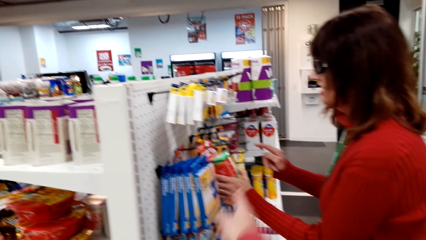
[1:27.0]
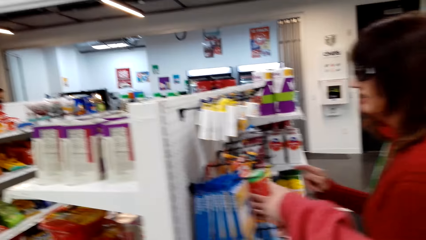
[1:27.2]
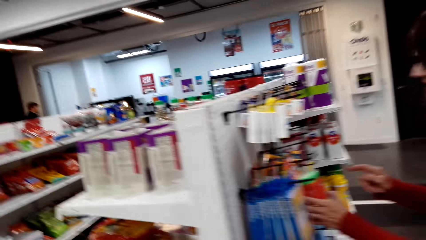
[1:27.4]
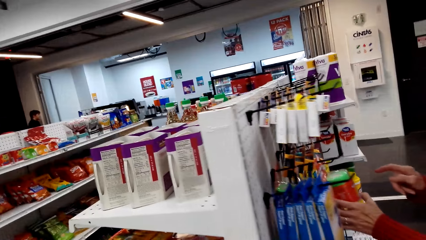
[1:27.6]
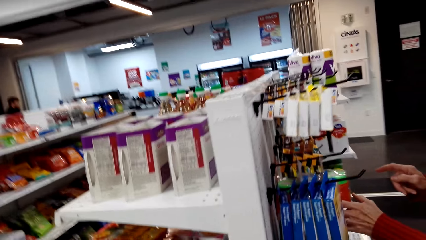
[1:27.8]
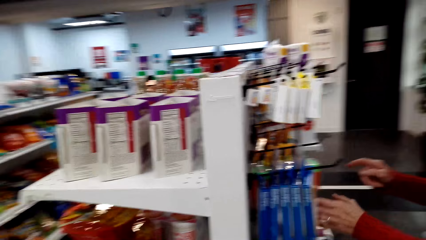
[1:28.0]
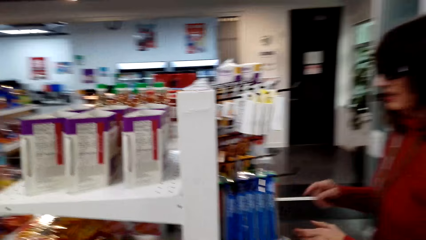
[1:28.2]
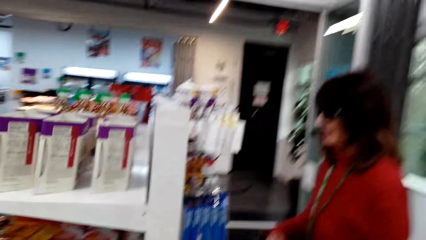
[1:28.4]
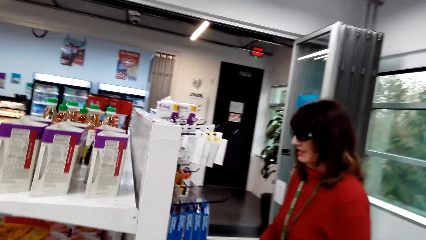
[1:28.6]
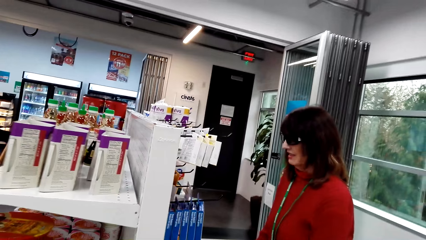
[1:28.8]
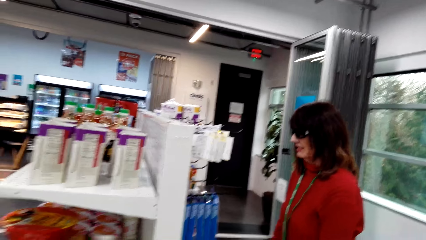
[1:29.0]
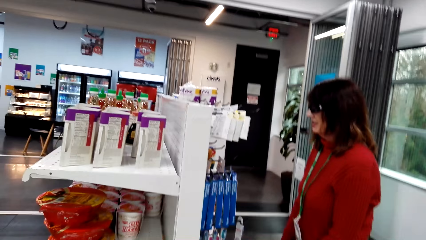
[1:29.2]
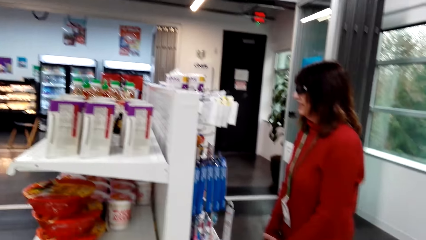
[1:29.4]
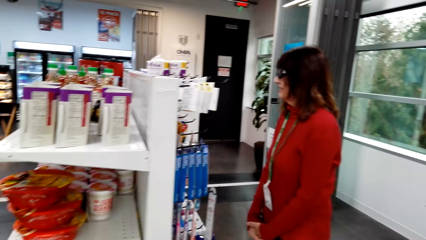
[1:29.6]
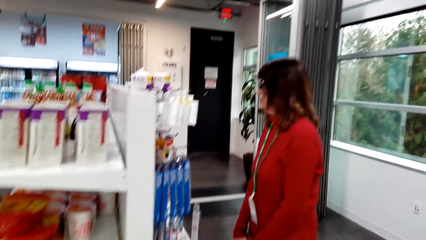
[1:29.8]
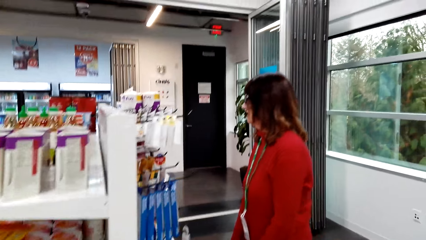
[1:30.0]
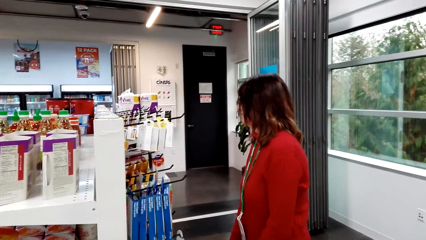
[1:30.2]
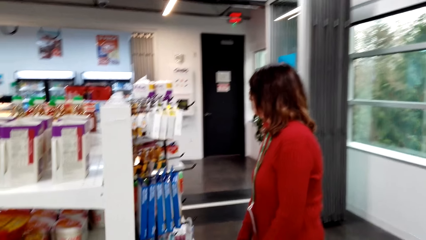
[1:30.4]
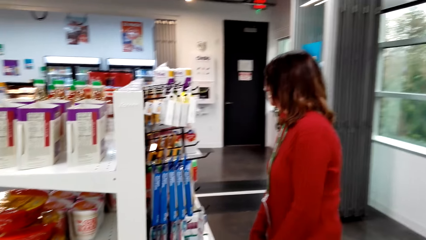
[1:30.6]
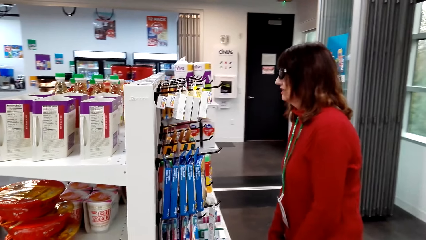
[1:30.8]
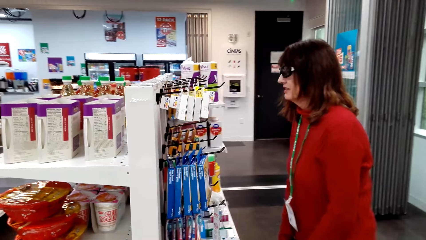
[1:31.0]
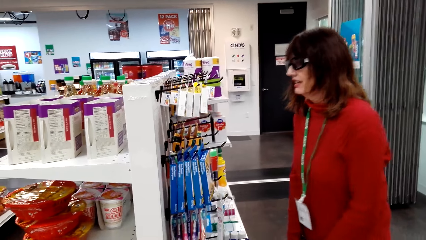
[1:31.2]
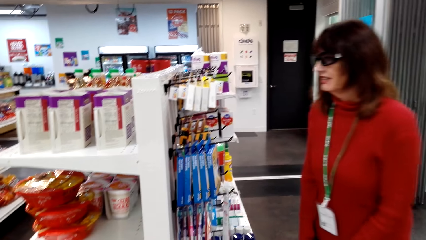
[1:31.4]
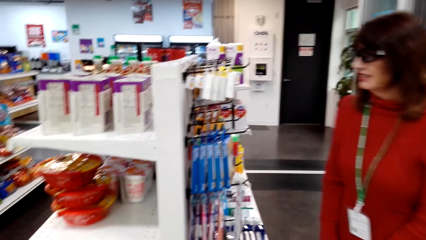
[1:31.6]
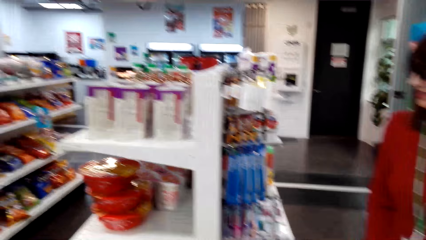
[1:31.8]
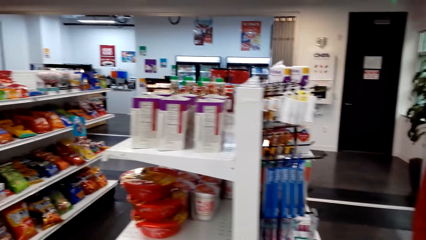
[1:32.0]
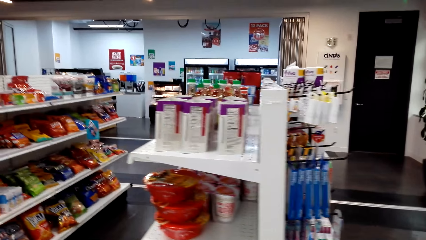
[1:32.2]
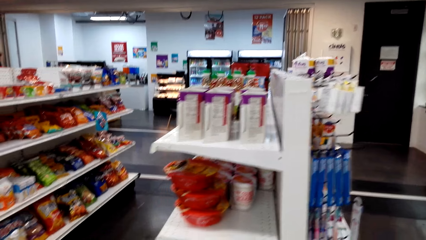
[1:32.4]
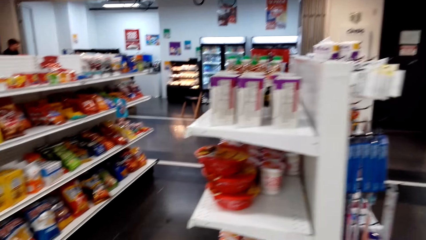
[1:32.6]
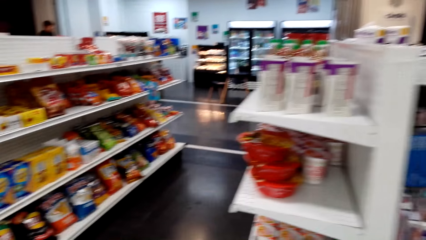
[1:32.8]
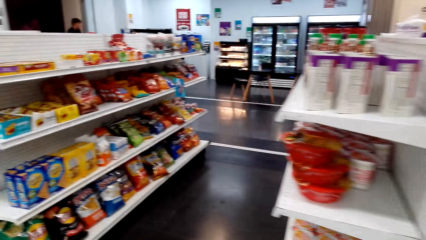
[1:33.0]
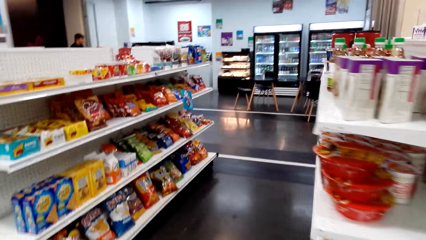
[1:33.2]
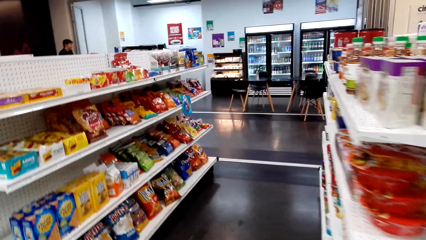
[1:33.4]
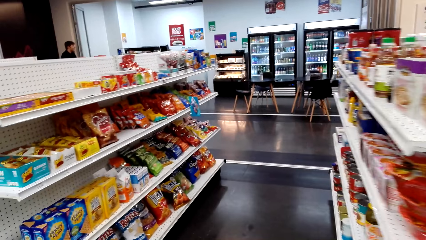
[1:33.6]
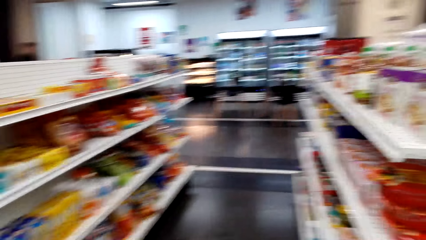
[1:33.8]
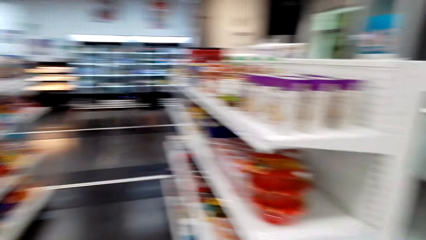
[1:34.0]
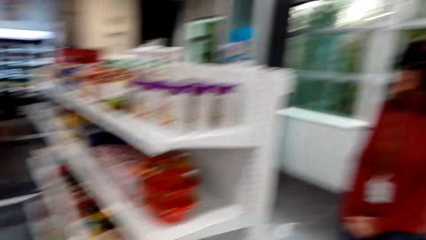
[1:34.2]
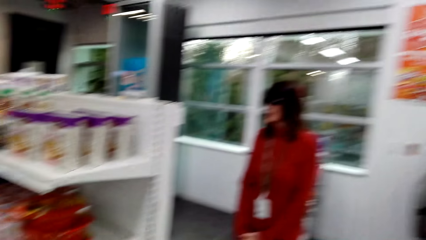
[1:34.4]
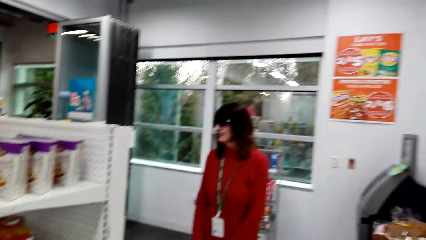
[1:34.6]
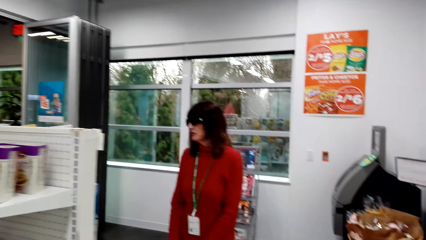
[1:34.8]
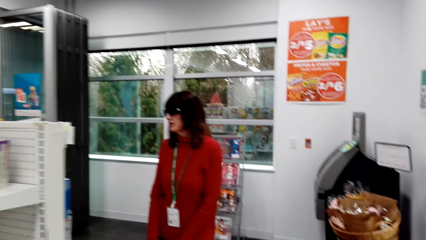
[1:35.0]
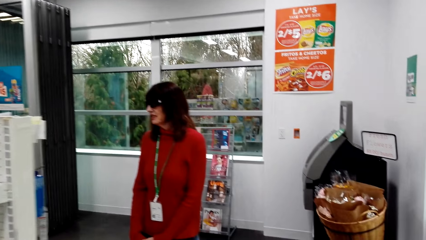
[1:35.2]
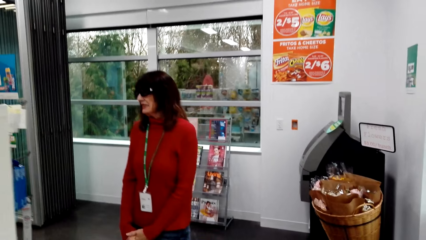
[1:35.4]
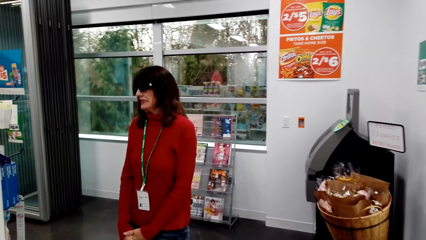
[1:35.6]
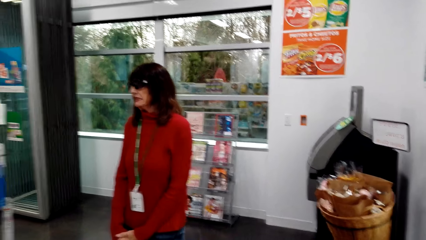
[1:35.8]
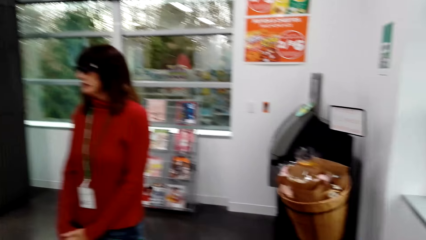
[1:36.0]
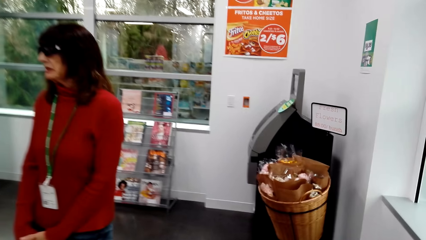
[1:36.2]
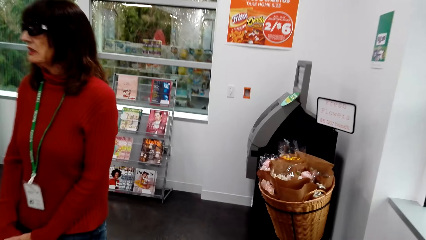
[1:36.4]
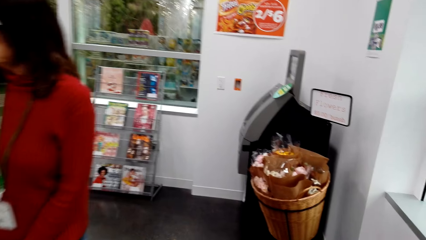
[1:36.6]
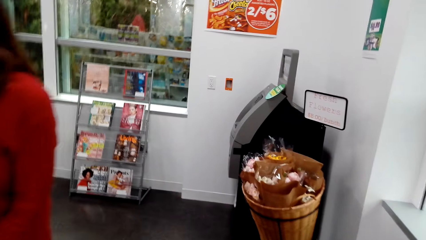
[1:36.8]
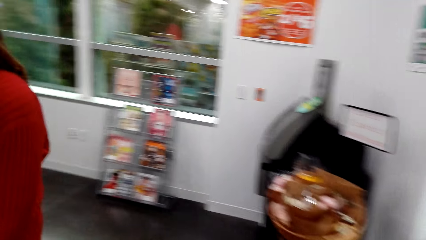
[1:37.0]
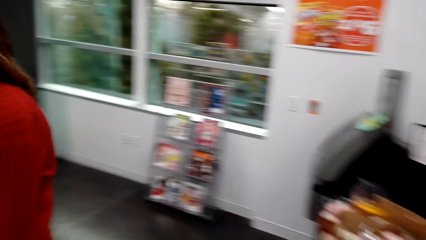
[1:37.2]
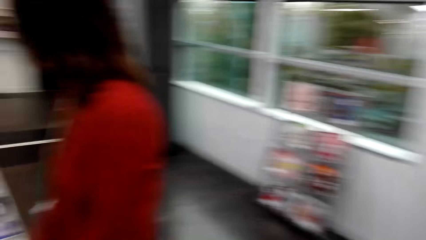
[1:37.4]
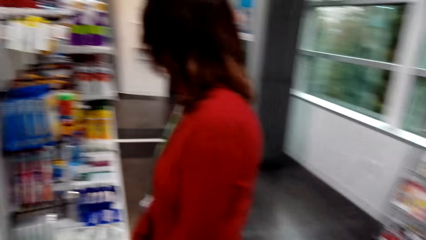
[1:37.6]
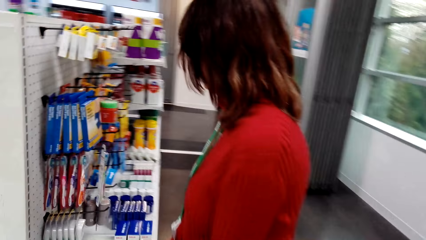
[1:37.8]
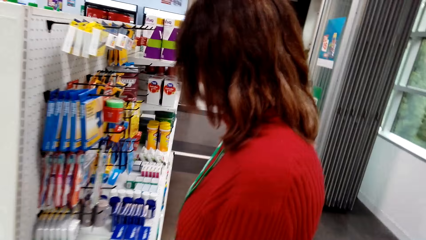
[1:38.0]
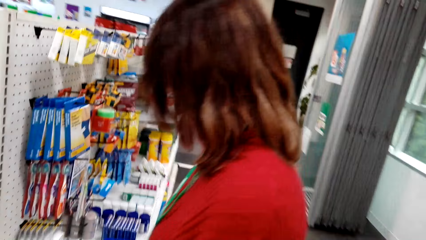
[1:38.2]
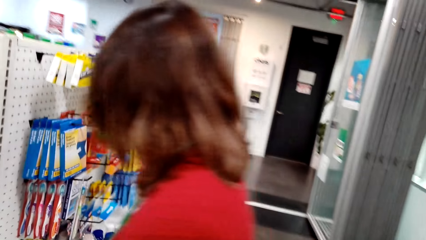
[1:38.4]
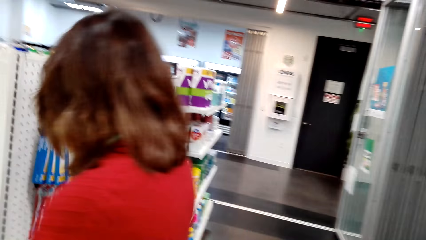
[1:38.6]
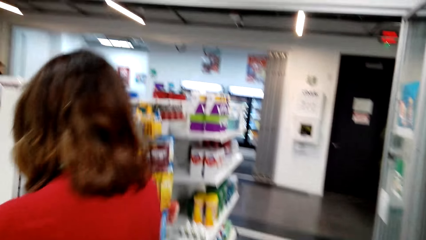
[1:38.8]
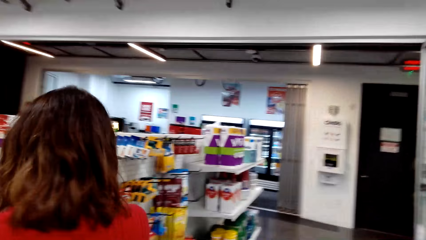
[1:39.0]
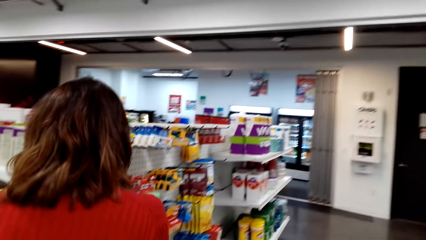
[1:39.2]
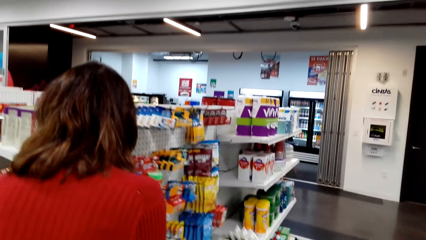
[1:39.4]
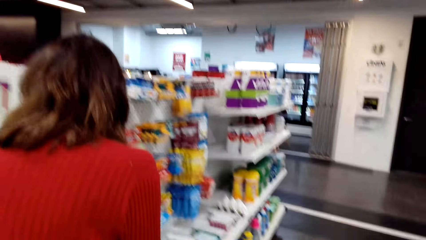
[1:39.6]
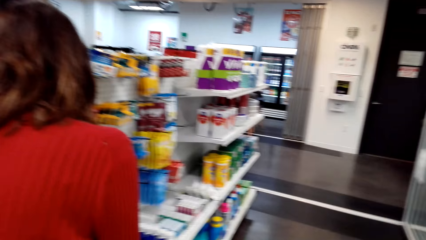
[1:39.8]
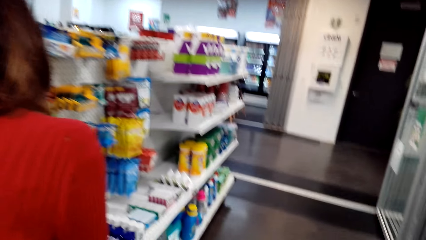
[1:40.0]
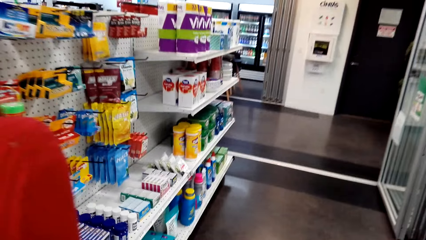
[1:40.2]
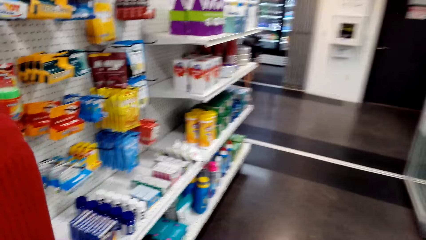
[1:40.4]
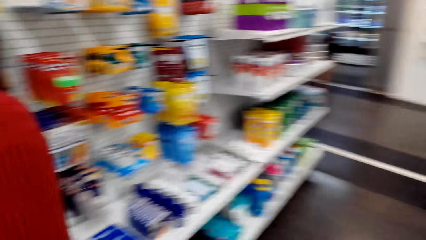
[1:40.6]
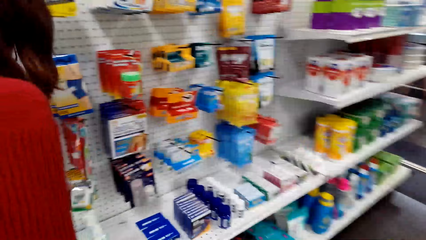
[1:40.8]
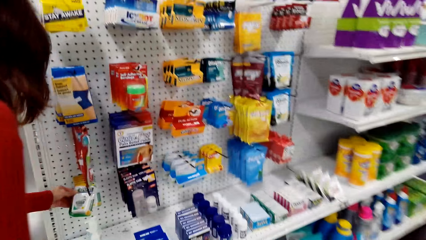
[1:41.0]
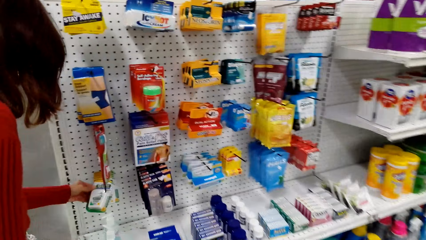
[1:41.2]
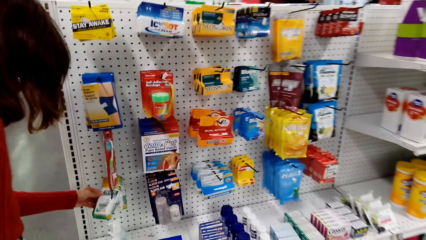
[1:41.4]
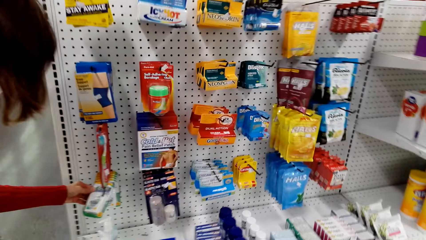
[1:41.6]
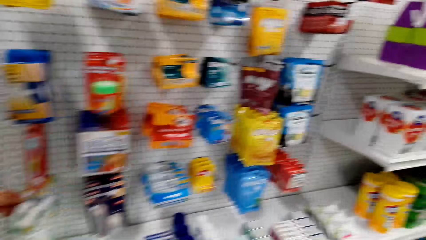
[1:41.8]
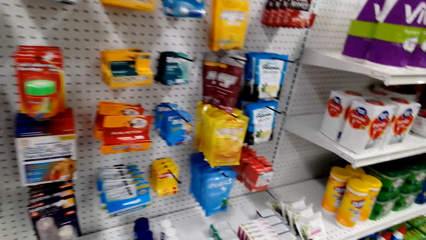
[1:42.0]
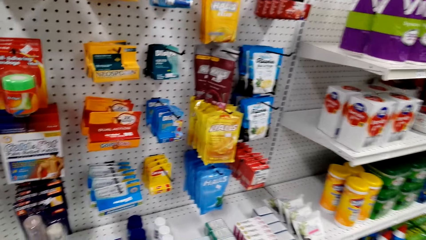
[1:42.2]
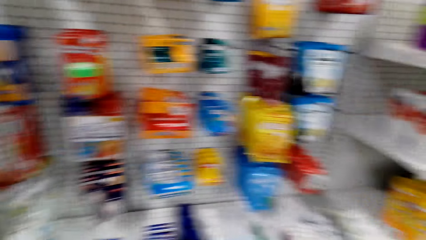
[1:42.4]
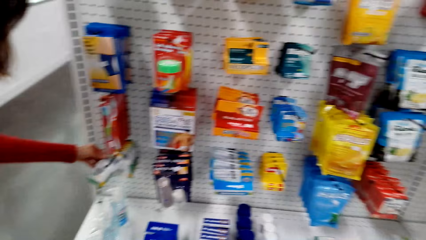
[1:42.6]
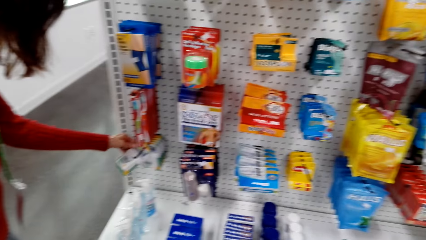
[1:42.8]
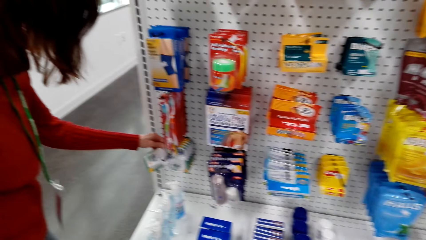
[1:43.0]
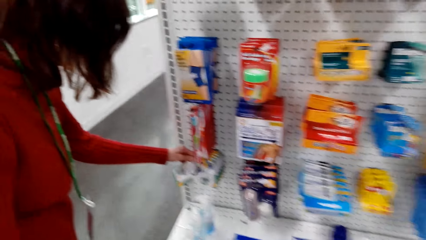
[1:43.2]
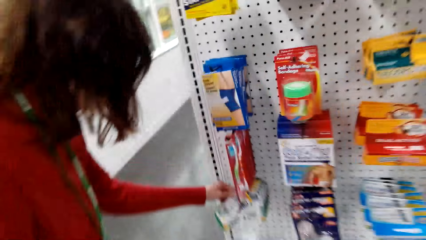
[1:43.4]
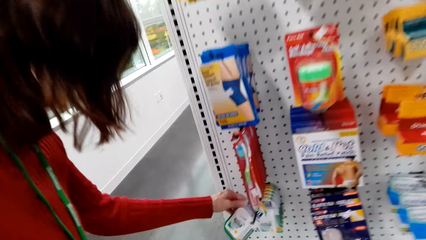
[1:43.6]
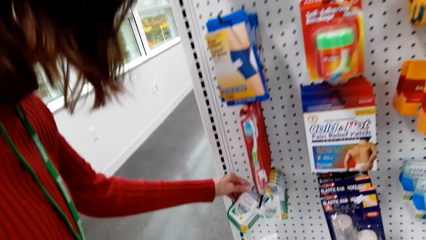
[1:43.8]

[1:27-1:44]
A woman picks up a gum.
